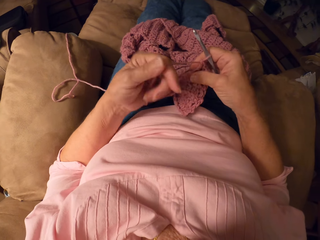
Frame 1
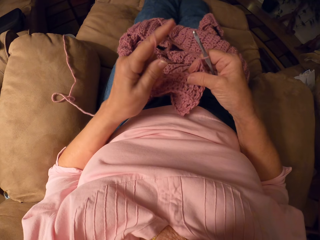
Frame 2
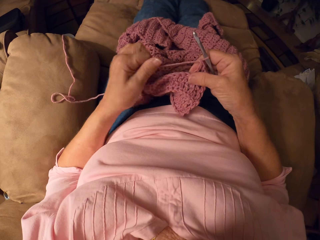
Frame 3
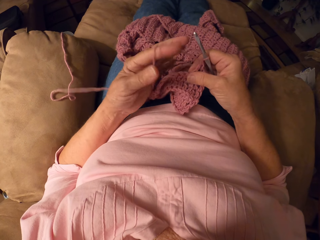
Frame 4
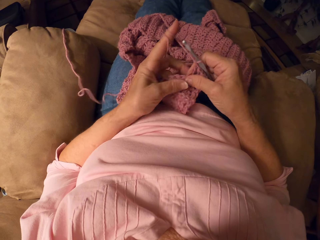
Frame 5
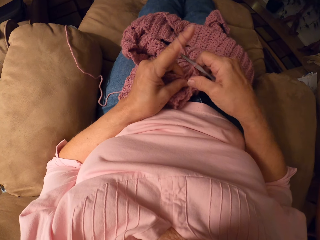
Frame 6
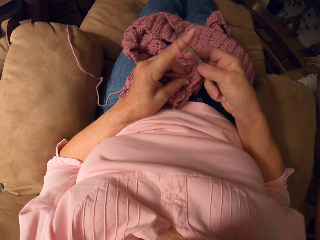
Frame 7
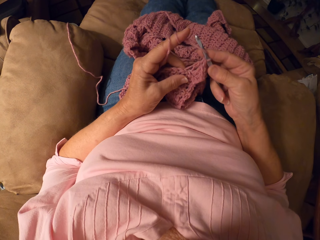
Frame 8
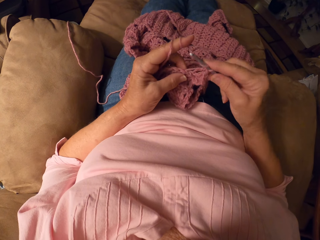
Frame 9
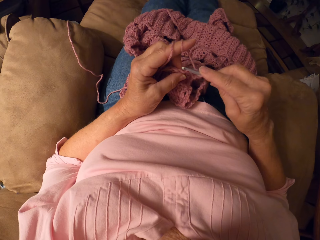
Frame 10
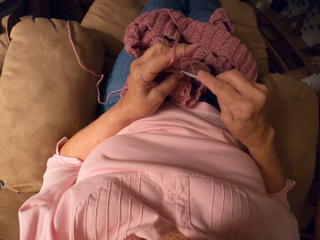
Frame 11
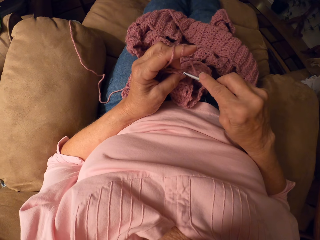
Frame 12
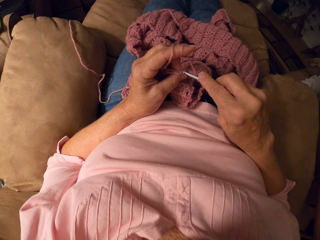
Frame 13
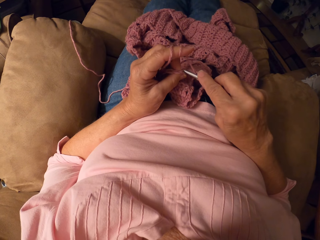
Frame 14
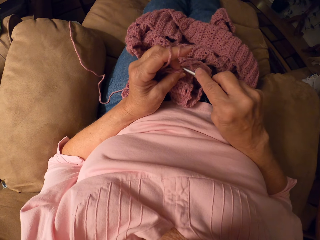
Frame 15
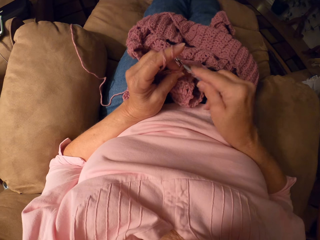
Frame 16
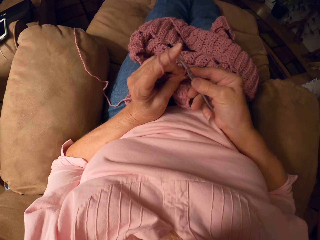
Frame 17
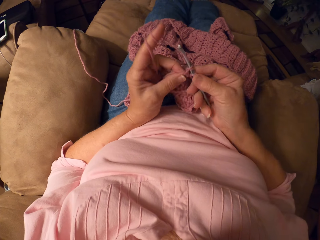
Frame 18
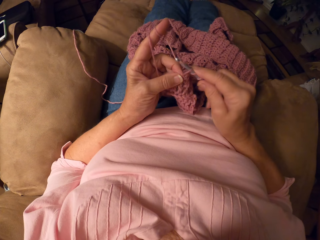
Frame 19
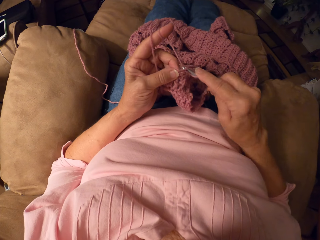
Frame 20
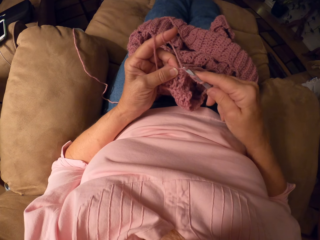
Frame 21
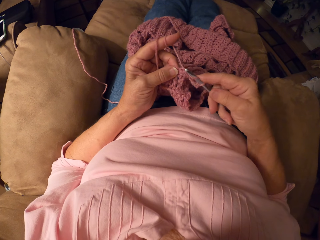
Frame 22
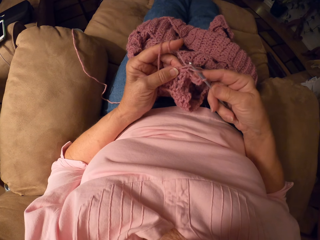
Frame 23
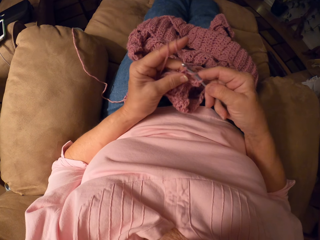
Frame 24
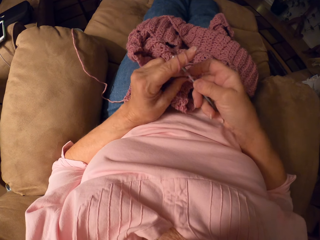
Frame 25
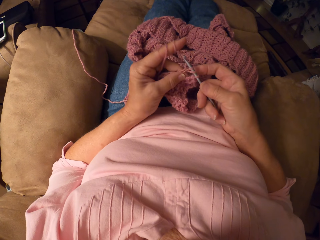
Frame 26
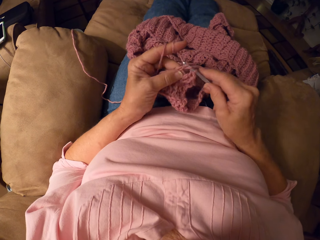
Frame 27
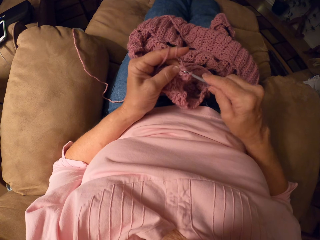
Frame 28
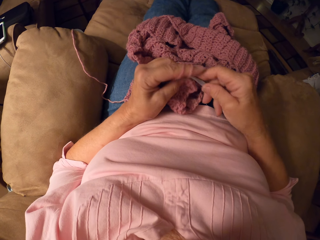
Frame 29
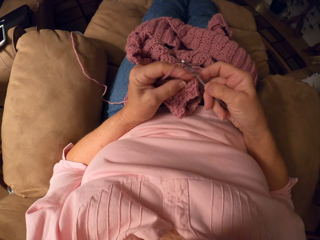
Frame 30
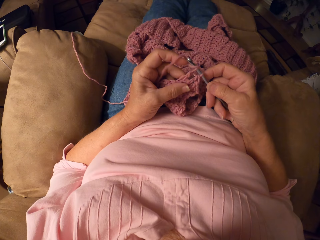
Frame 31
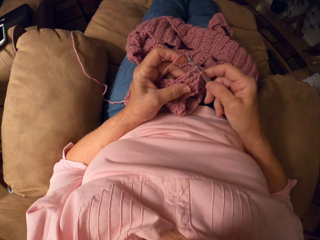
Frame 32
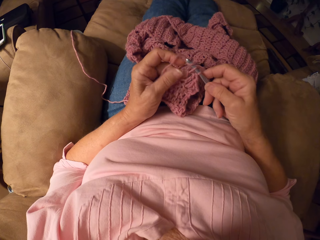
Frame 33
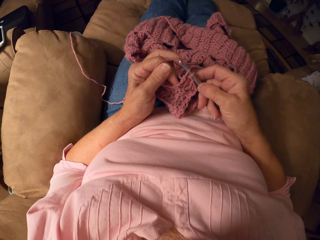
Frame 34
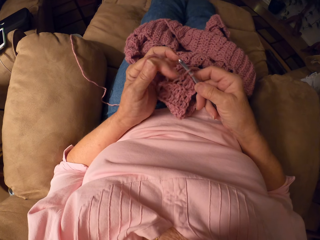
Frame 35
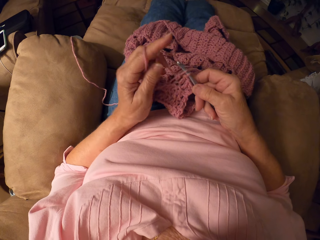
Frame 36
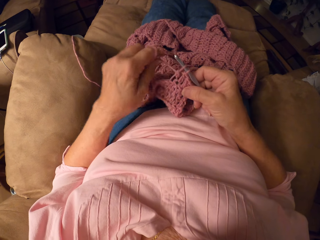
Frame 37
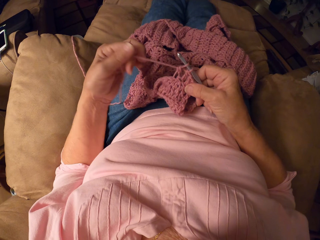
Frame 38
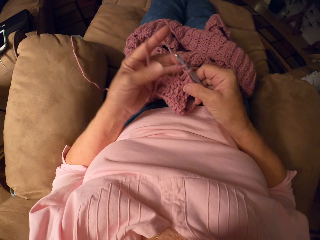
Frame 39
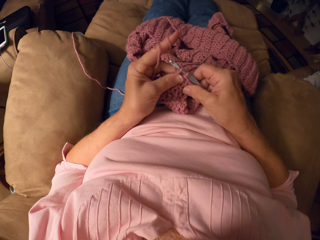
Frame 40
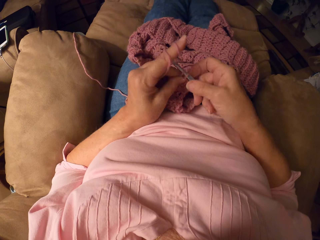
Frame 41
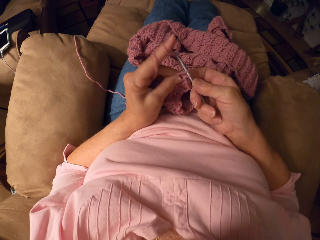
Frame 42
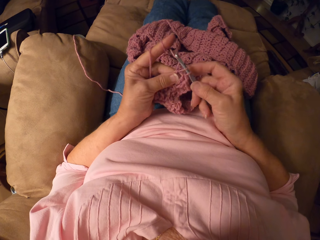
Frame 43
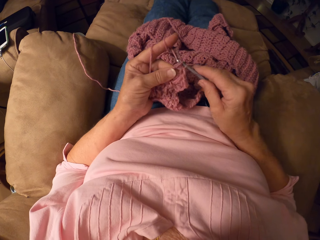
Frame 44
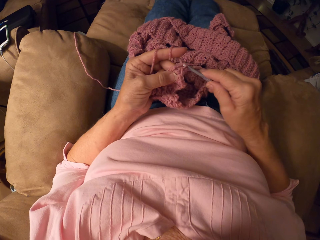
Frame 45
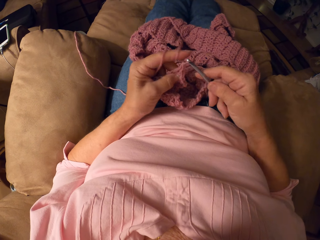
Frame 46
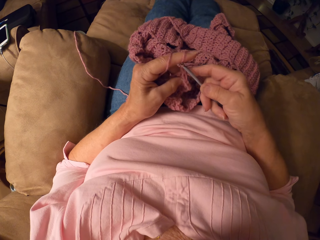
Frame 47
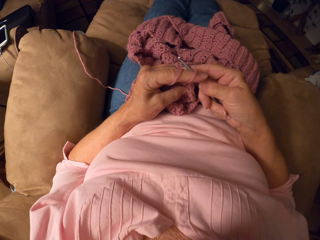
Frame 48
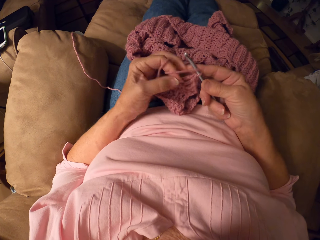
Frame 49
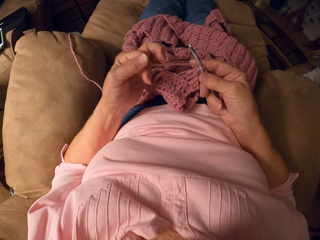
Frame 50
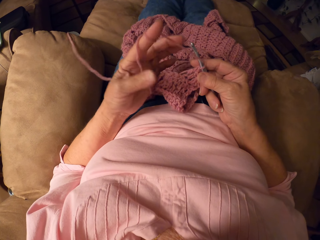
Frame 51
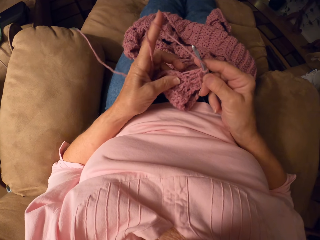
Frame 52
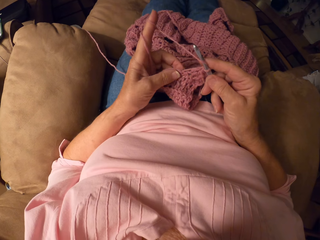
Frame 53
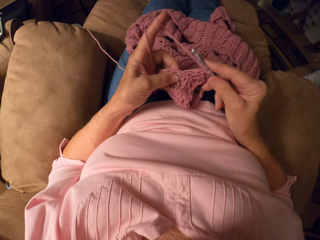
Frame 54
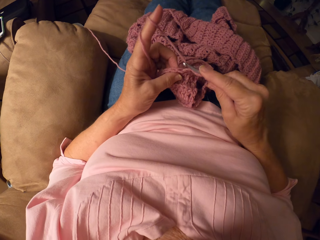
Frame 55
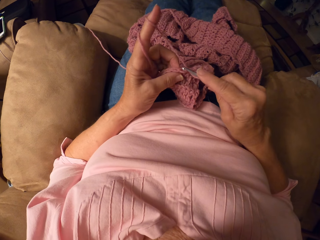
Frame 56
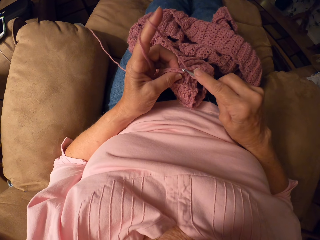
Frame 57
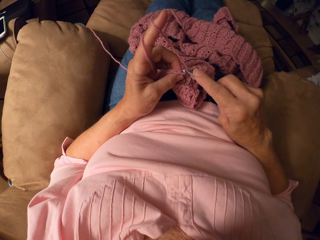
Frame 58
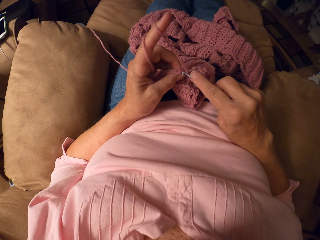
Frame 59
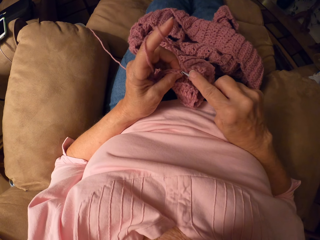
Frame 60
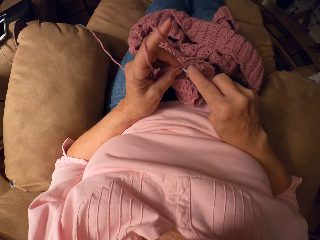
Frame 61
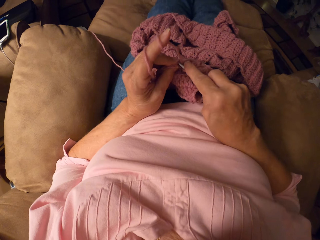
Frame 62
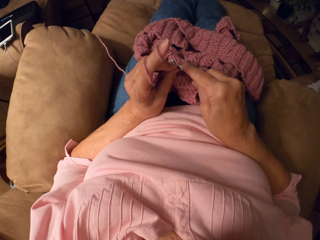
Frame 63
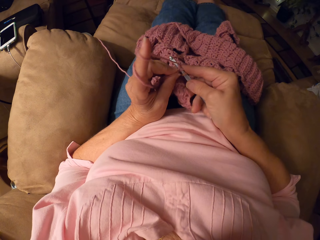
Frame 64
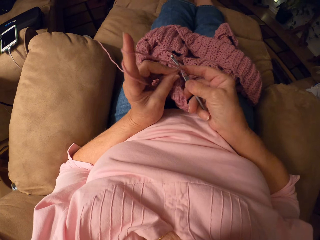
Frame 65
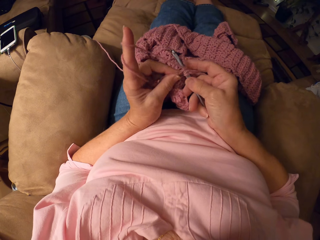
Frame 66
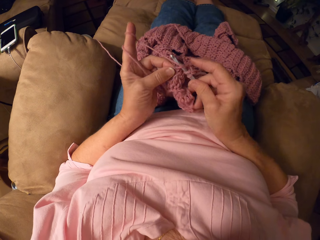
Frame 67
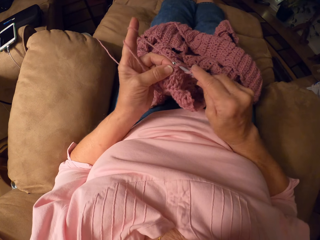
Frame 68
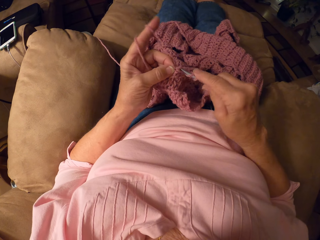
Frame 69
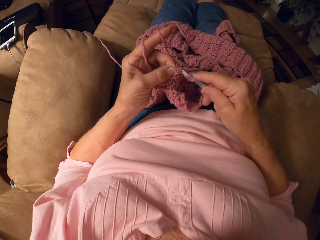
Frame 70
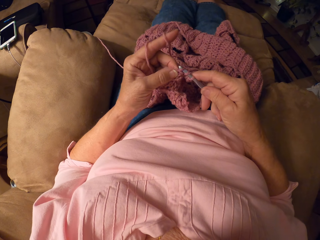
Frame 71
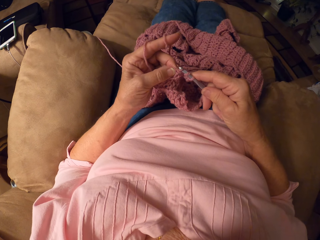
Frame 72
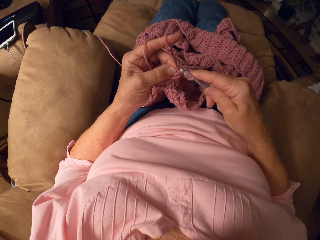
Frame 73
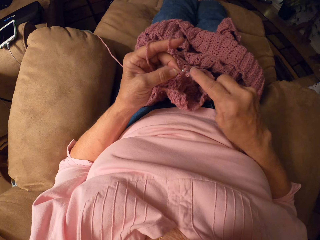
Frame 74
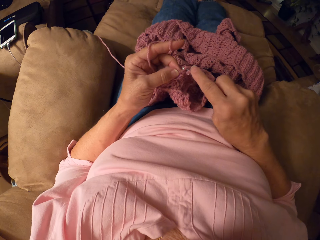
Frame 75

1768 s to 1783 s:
The camera wearer rolls yarn on her left hand. She crochets with the yarn and the crochet hook. She rolls the yarn on her left hand. She crochets with the yarn and the crochet hook. She rolls the yarn on her left hand. She crochets with the yarn and the crochet hook.

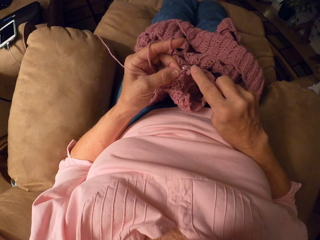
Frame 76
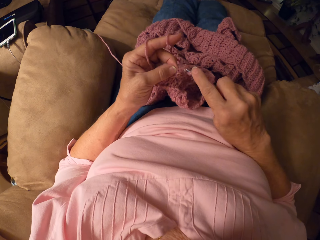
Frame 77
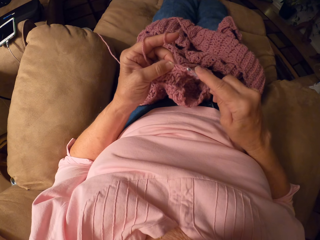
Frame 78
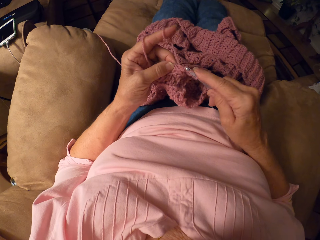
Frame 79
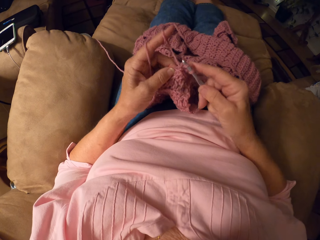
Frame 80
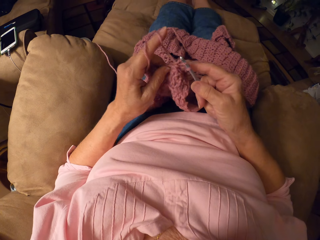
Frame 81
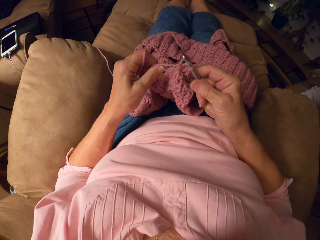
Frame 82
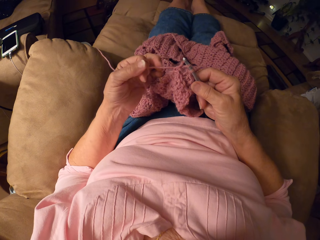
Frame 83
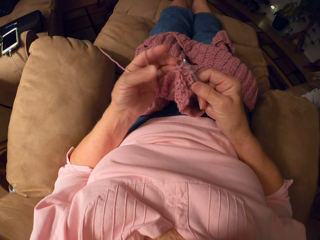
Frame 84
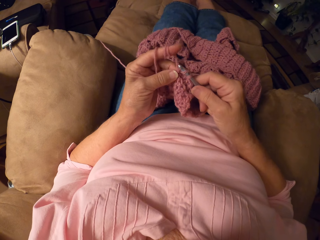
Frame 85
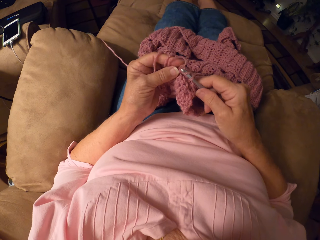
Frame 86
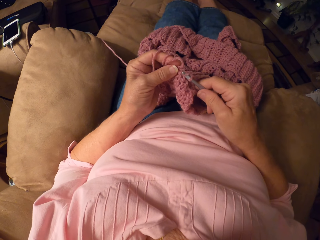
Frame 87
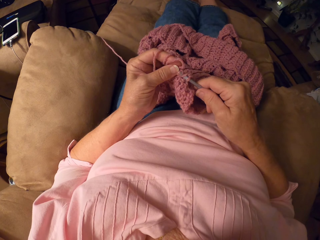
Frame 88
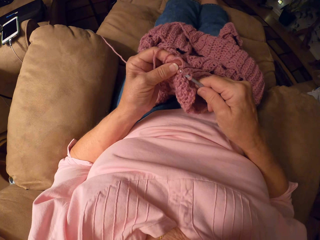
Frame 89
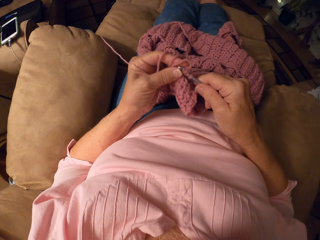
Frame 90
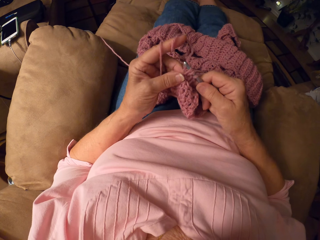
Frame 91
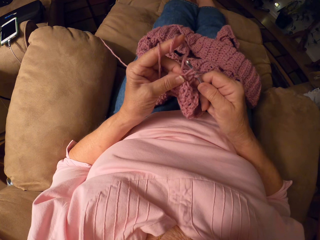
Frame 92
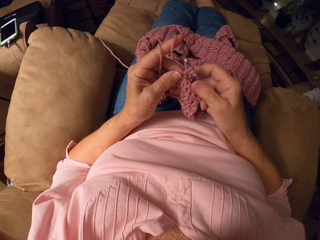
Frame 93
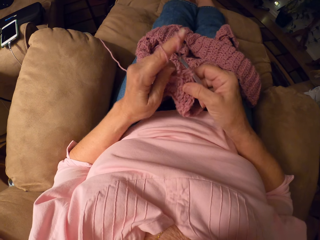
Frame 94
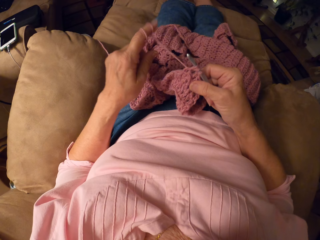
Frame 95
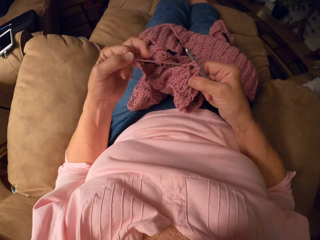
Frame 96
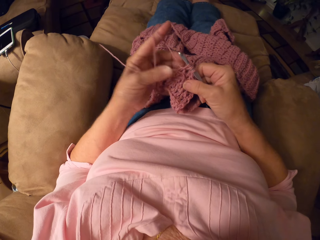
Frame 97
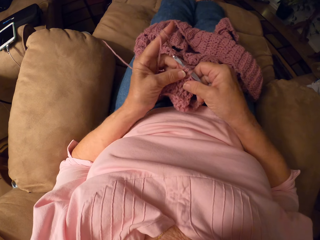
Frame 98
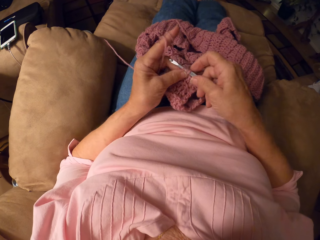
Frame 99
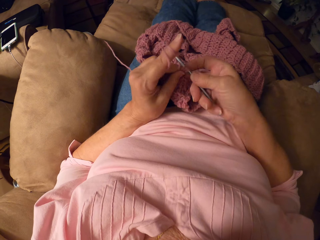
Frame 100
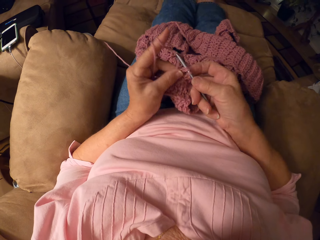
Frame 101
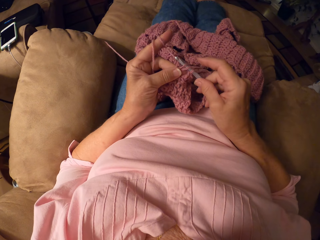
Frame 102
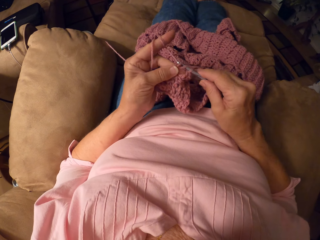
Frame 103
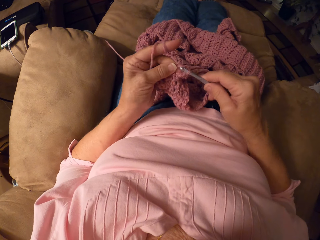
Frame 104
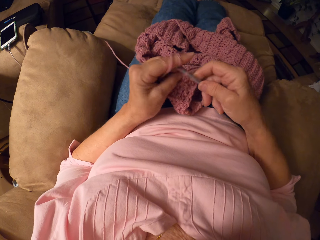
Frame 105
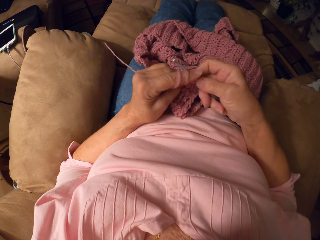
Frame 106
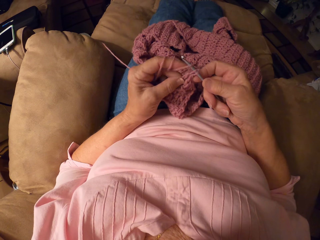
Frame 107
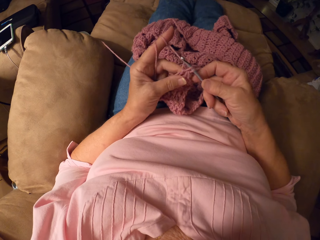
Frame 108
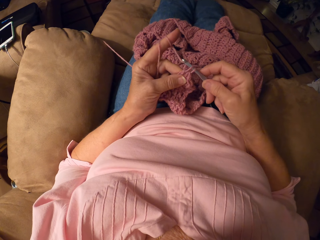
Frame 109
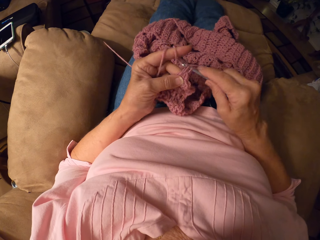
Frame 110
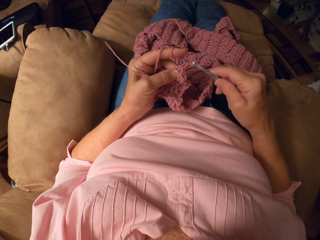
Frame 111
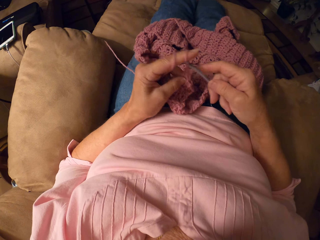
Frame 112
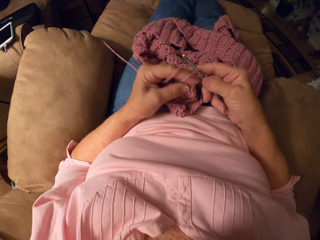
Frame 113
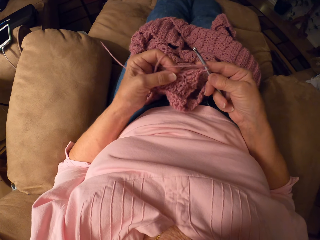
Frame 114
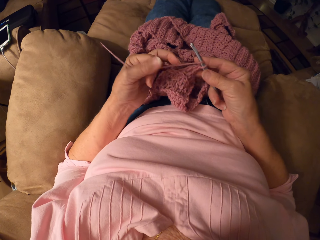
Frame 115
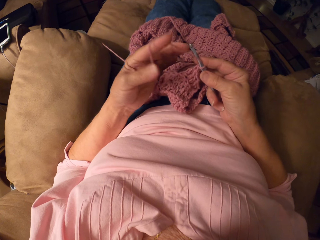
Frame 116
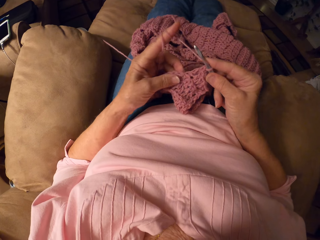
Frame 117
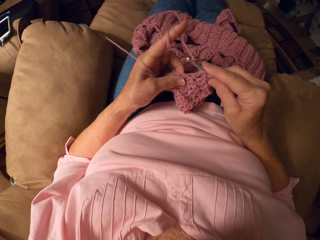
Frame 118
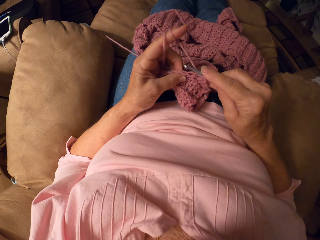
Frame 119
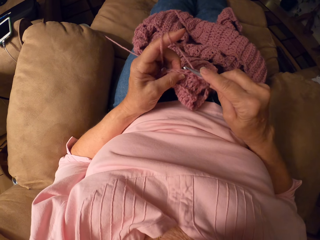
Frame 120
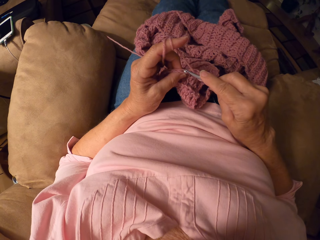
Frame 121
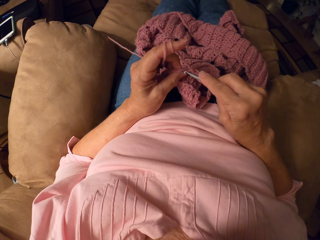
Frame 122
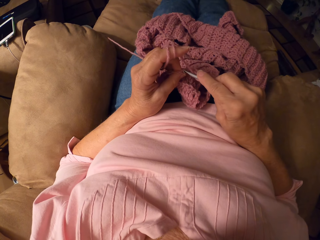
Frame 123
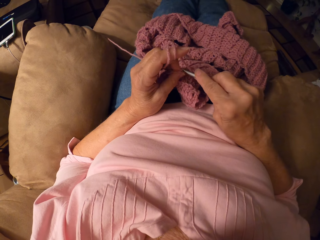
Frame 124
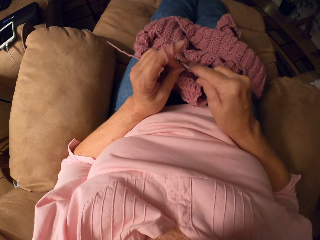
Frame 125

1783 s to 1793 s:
The camera wearer rolls yarn on her left hand. She crochets with the yarn and the crochet hook. She rolls the yarn on her left hand.
